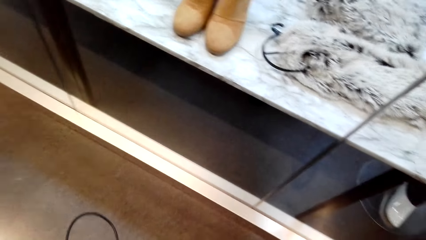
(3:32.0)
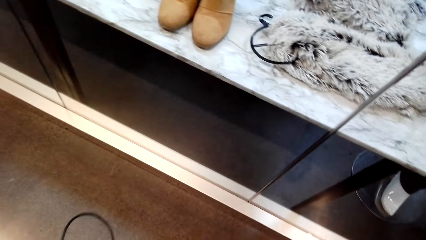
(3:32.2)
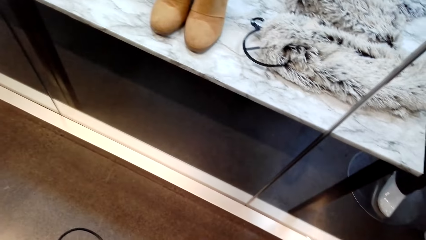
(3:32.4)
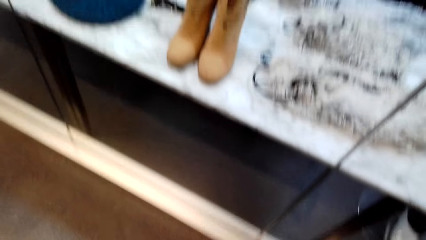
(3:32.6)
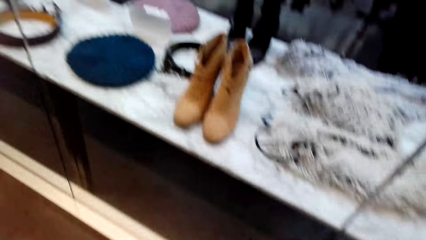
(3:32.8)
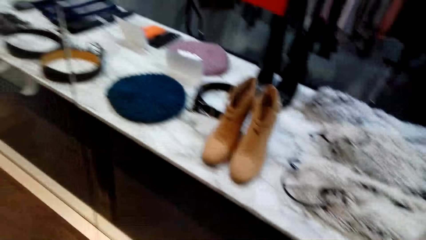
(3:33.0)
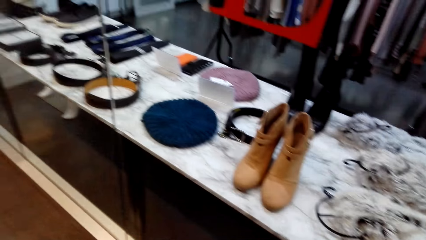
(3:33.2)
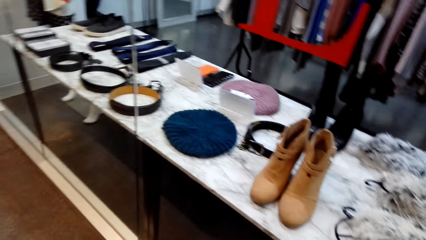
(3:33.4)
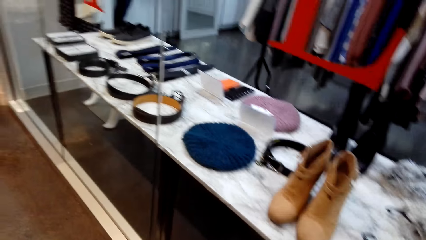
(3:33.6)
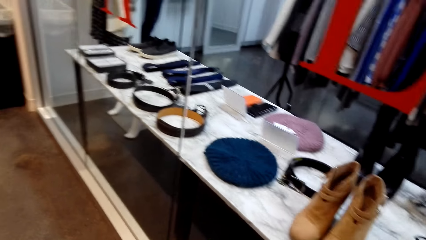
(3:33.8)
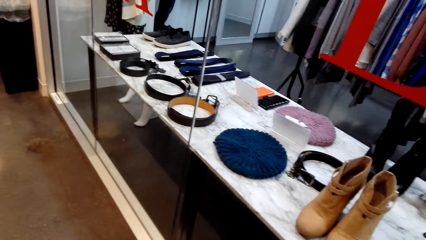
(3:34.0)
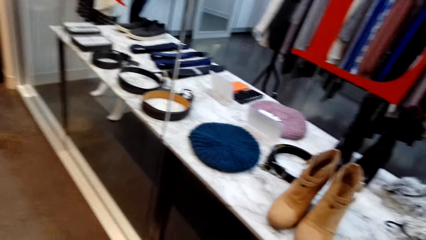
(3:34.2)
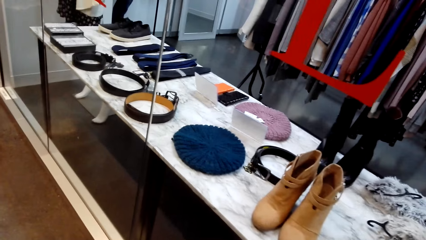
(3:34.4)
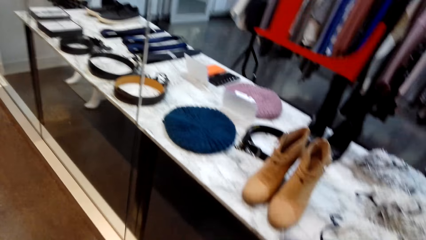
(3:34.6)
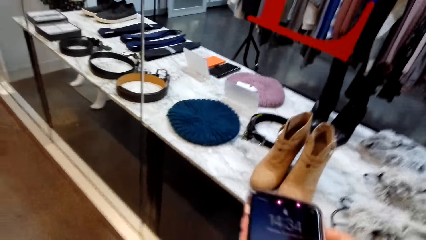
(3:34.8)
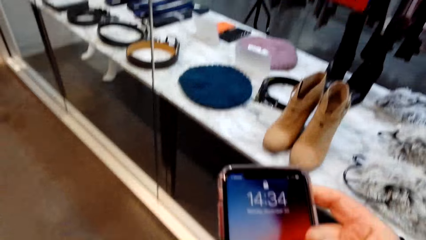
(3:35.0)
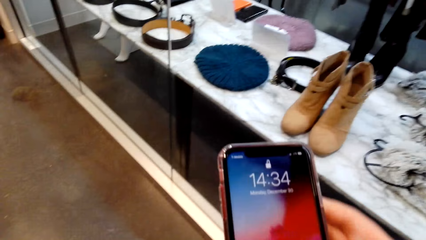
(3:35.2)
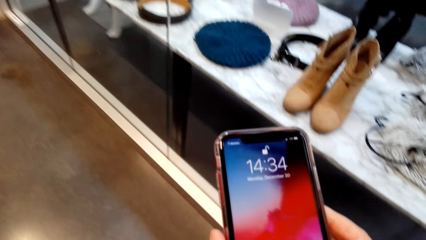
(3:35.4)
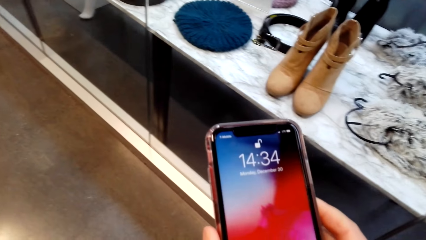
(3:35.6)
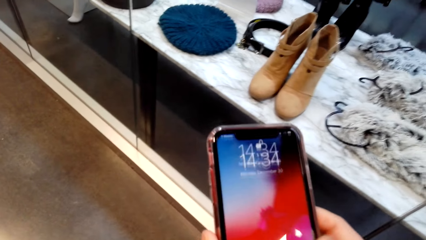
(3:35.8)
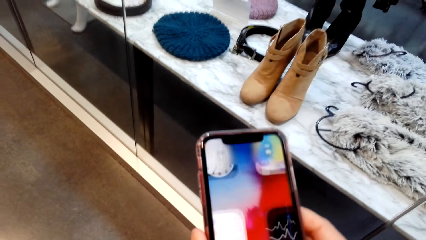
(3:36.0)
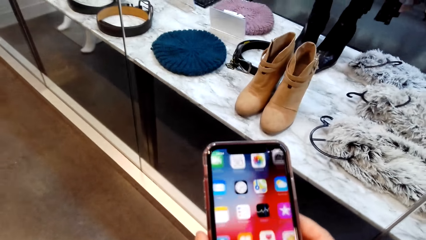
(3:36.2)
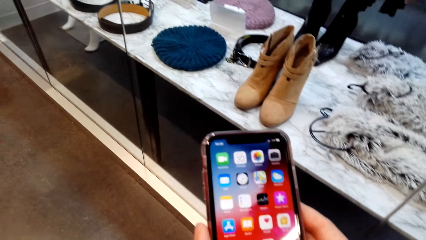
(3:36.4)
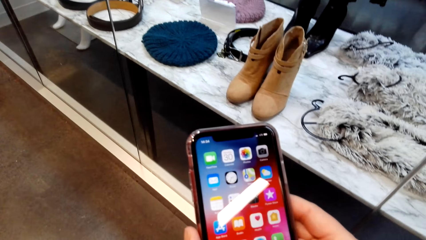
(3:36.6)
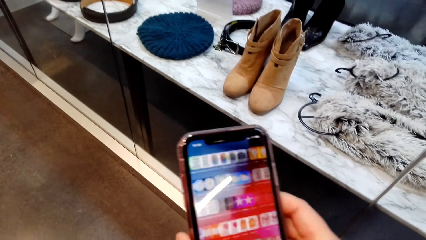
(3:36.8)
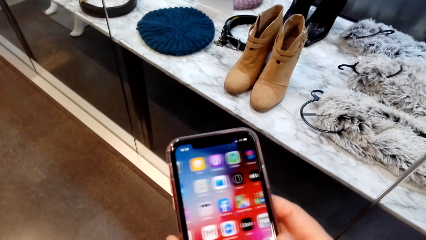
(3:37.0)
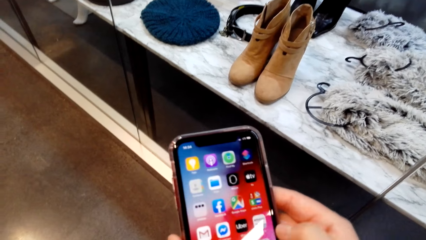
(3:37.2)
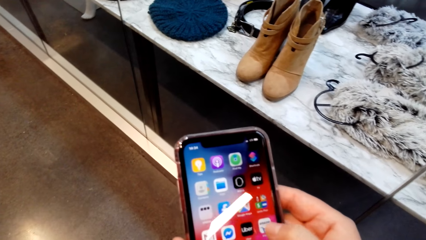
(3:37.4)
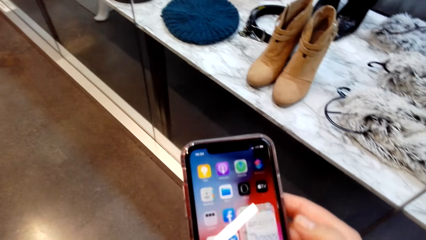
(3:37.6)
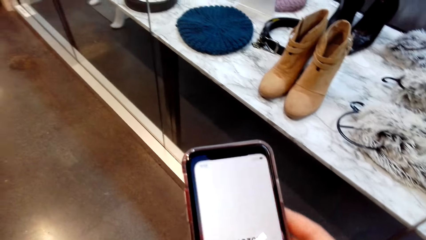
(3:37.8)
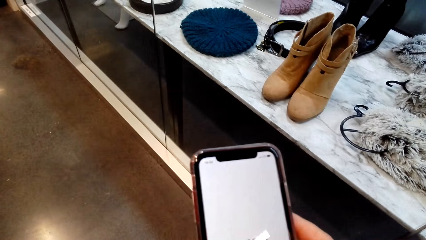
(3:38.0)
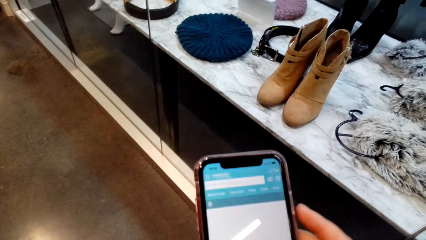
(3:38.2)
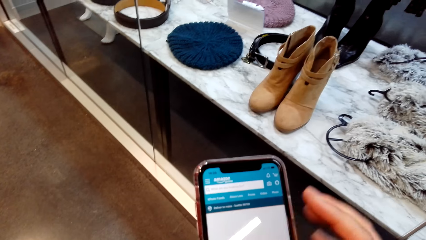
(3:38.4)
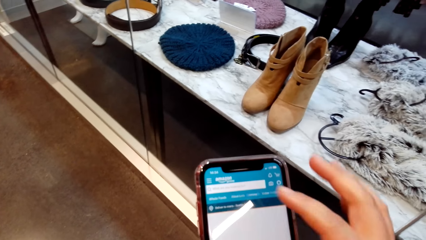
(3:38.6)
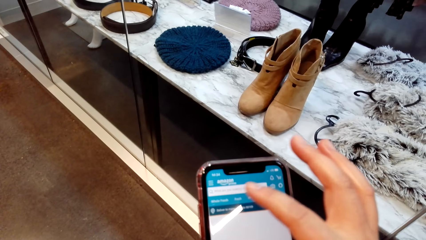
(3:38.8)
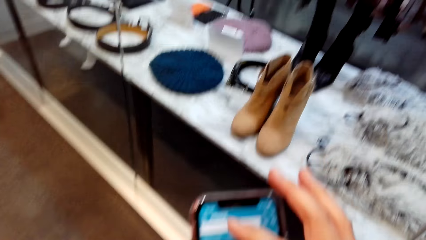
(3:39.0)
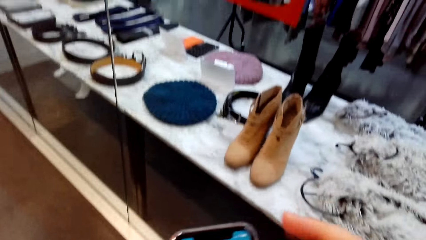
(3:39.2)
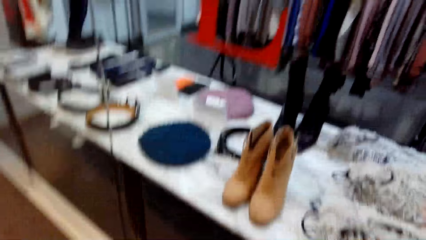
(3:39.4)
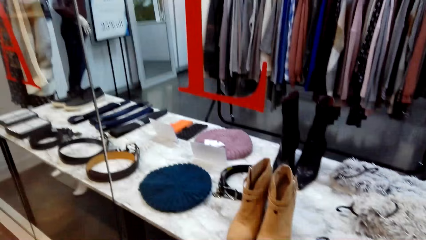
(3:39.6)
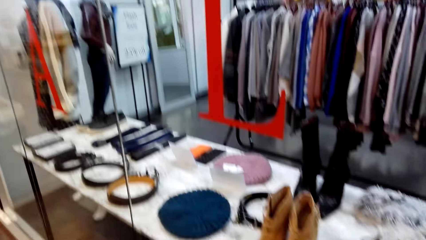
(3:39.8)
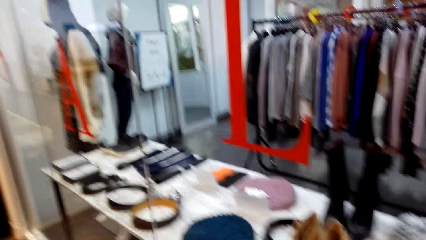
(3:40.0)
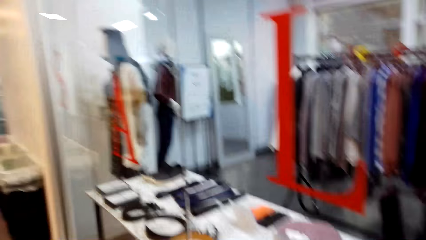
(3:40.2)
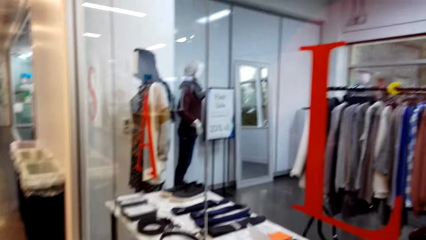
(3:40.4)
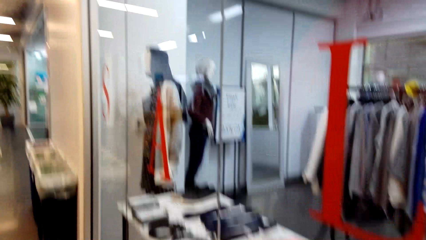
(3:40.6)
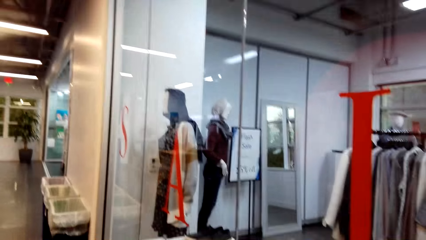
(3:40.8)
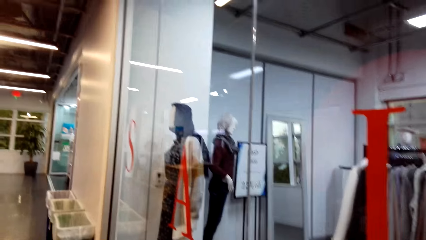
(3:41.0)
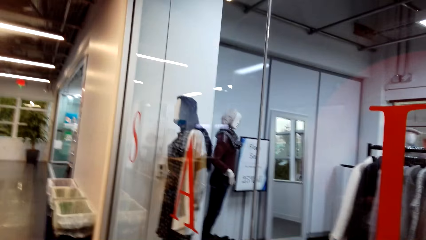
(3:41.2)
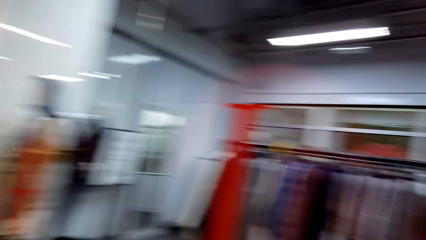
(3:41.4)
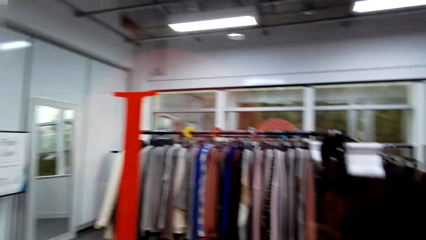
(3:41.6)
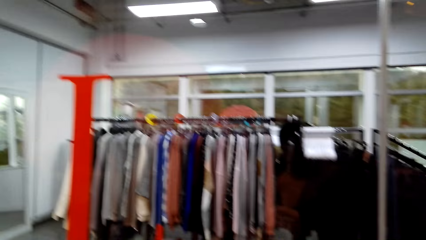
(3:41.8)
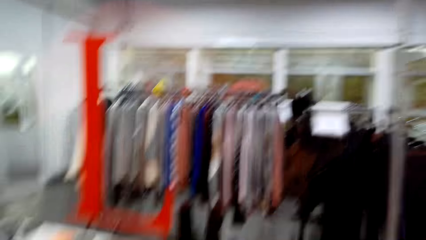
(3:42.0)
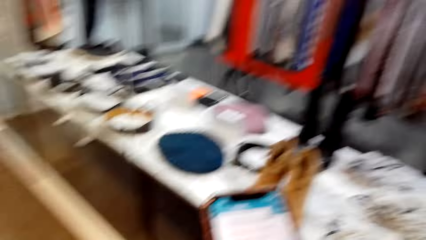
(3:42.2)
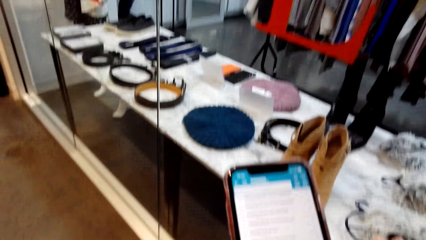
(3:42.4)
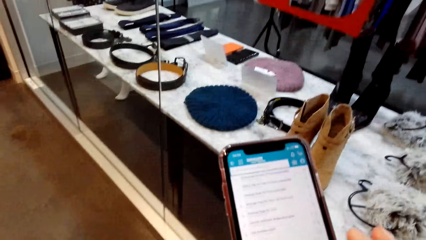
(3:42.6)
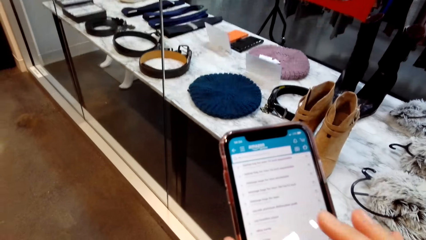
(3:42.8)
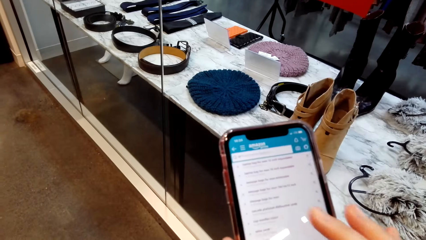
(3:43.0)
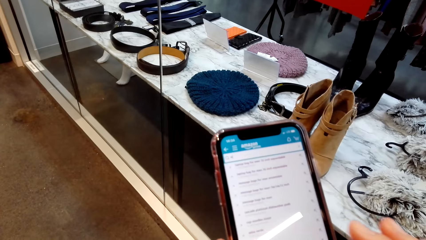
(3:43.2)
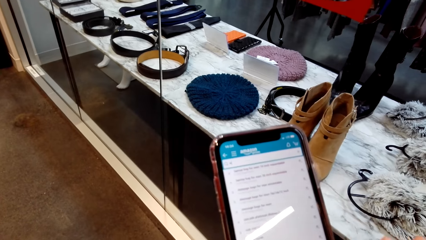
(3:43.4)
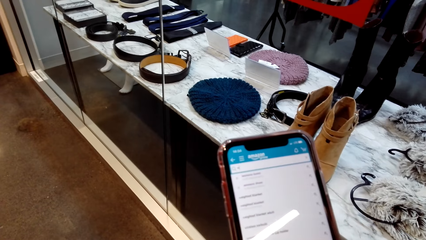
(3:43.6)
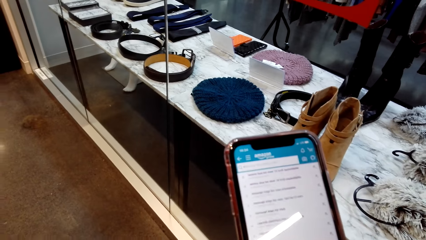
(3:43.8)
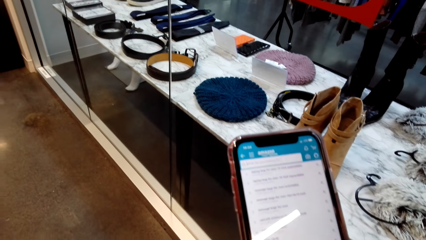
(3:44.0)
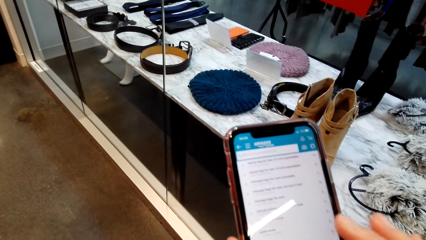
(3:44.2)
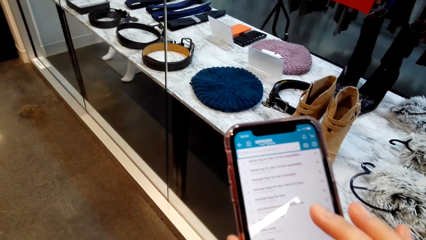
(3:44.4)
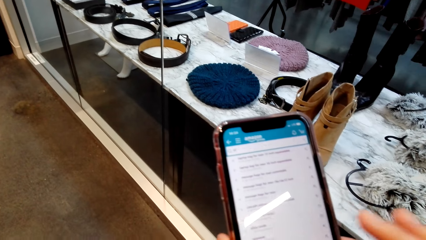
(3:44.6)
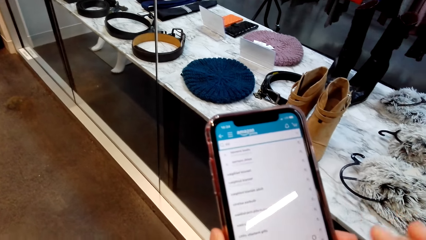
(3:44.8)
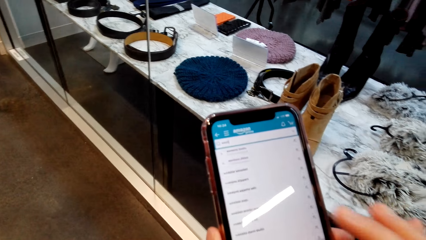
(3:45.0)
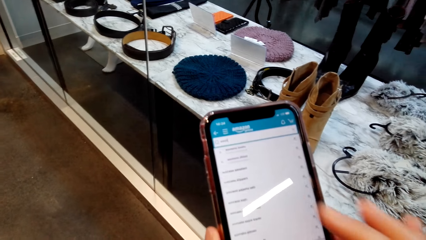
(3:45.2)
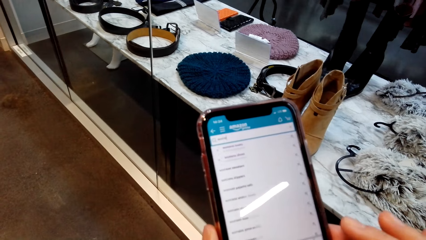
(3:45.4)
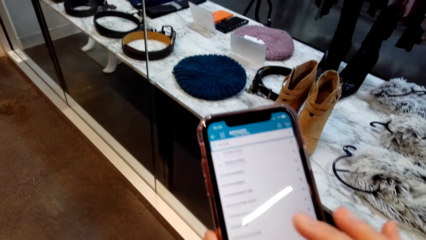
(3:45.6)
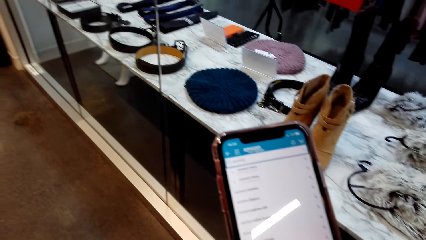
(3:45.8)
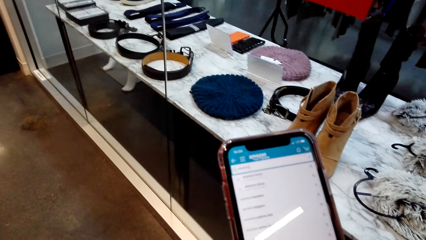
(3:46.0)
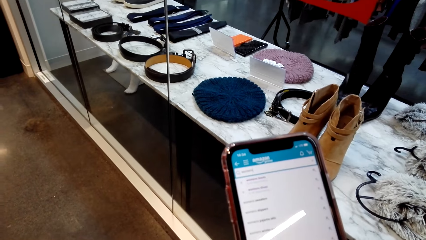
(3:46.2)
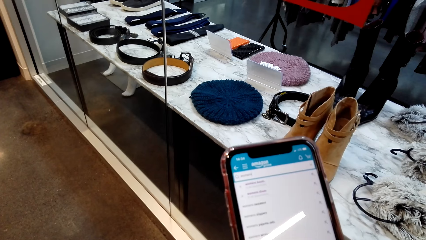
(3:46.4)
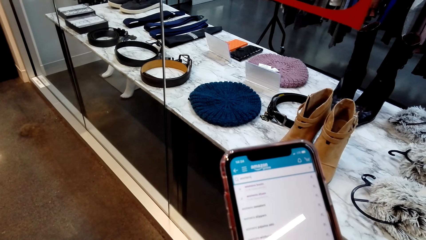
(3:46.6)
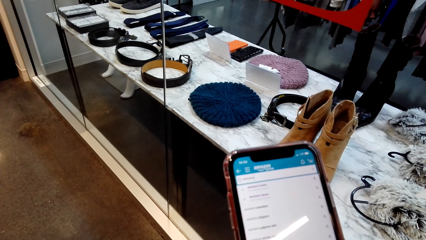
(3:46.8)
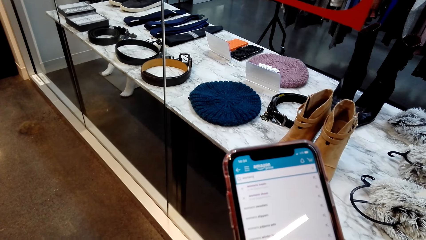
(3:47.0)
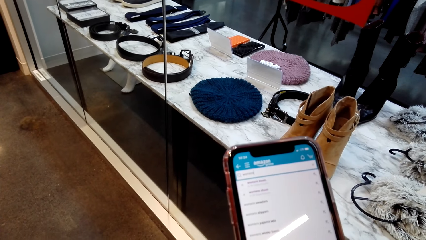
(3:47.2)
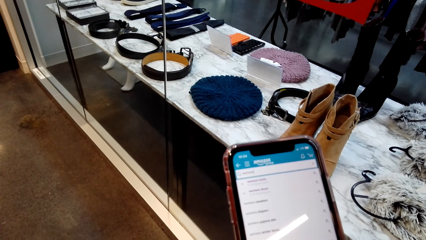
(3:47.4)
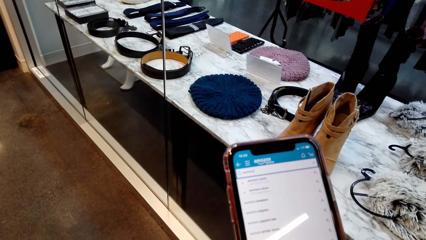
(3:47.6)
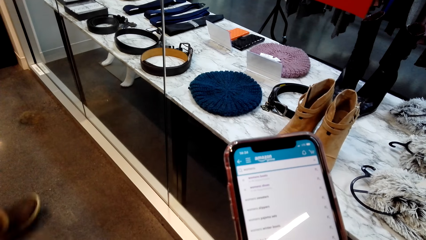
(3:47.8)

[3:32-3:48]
The camera wearer opens a bag. They pick up the phone. They operate the phone. They look at the clothes. They operate the phone.
